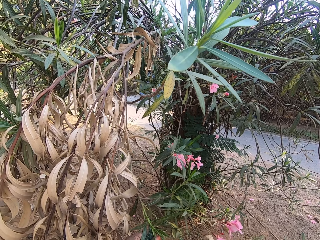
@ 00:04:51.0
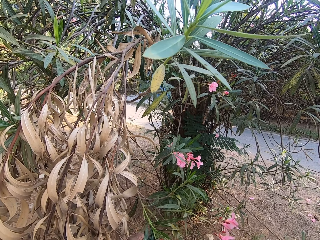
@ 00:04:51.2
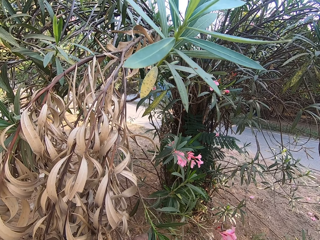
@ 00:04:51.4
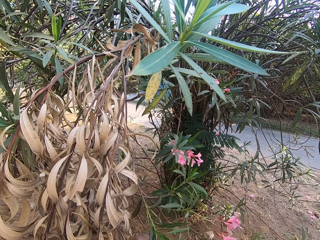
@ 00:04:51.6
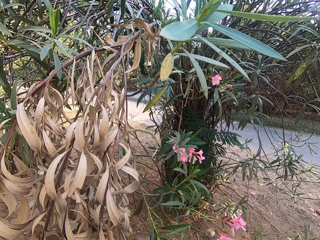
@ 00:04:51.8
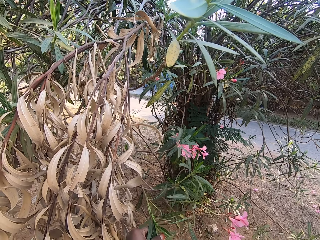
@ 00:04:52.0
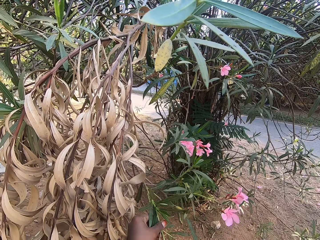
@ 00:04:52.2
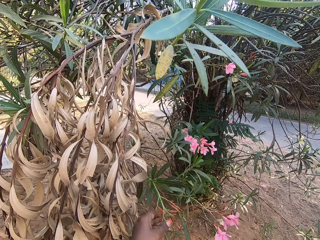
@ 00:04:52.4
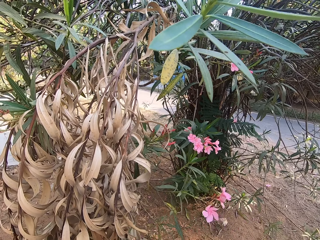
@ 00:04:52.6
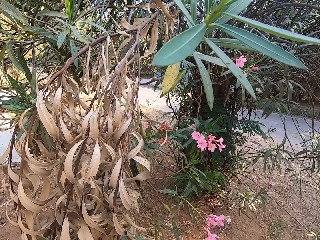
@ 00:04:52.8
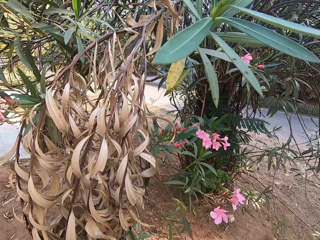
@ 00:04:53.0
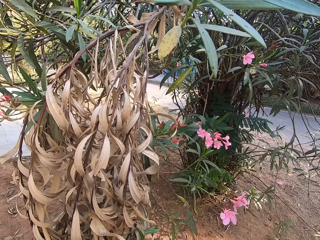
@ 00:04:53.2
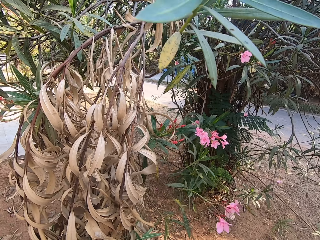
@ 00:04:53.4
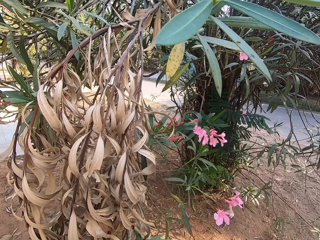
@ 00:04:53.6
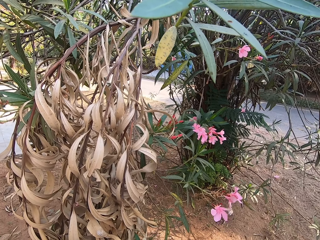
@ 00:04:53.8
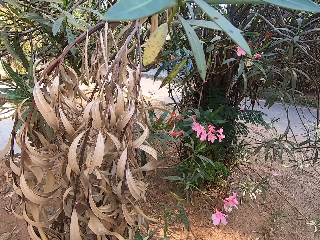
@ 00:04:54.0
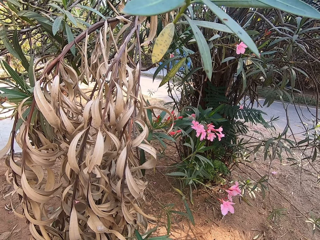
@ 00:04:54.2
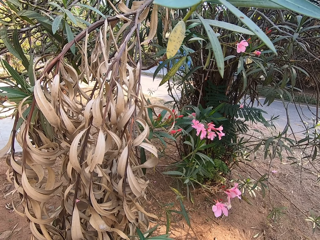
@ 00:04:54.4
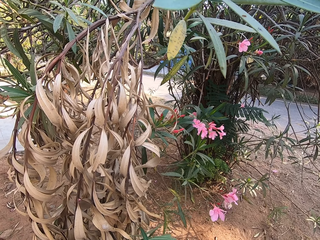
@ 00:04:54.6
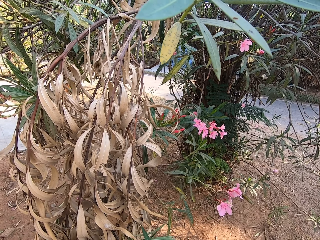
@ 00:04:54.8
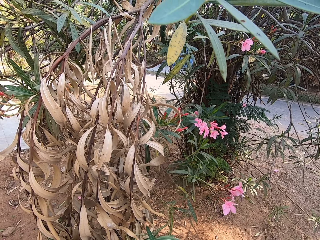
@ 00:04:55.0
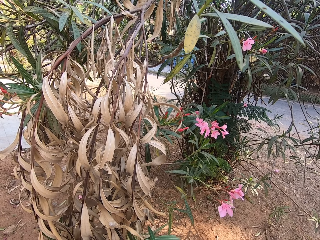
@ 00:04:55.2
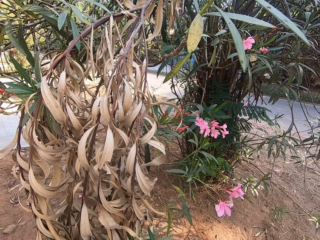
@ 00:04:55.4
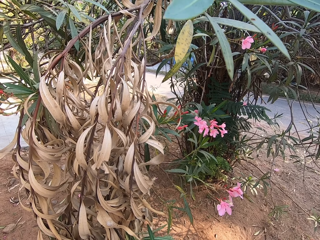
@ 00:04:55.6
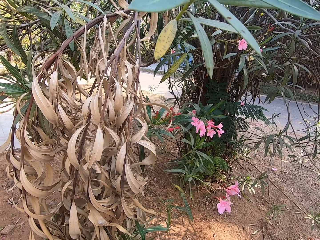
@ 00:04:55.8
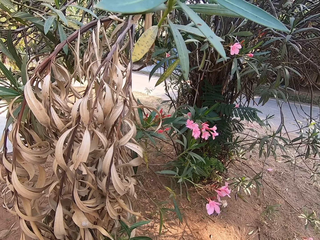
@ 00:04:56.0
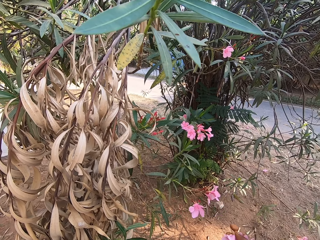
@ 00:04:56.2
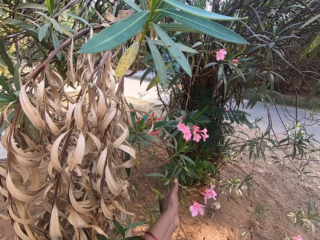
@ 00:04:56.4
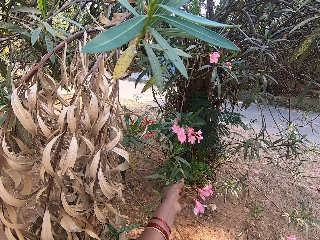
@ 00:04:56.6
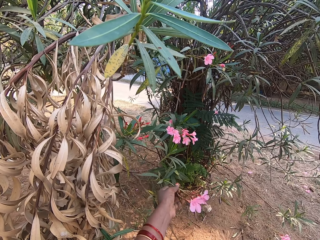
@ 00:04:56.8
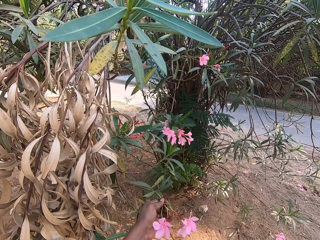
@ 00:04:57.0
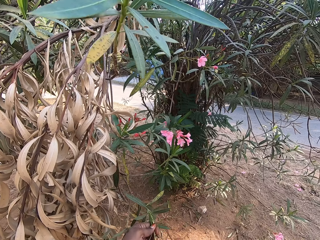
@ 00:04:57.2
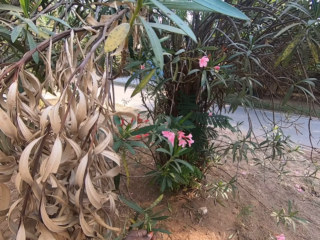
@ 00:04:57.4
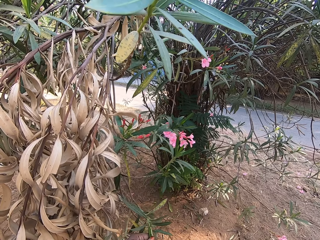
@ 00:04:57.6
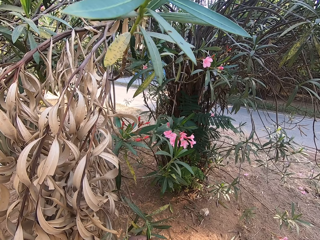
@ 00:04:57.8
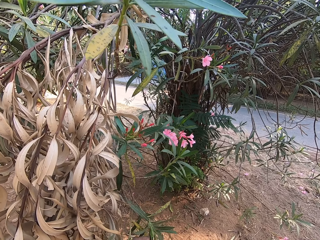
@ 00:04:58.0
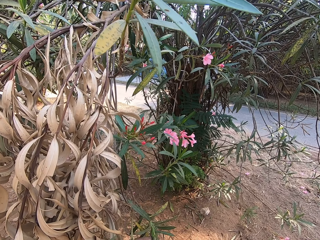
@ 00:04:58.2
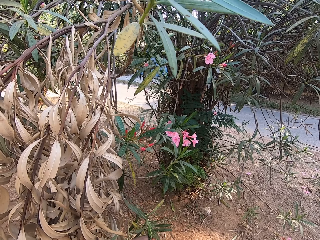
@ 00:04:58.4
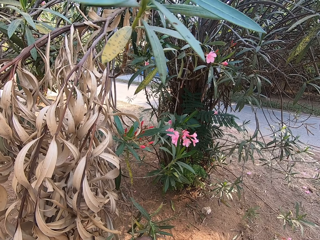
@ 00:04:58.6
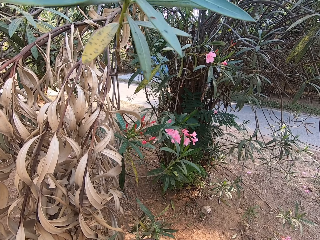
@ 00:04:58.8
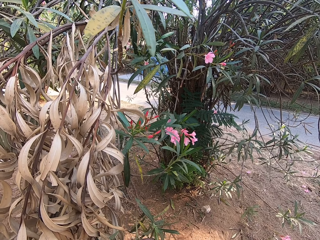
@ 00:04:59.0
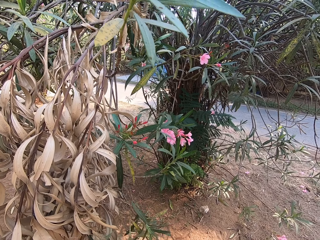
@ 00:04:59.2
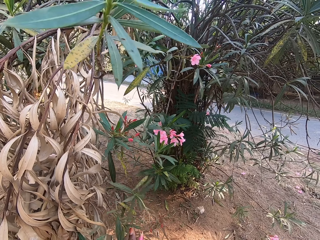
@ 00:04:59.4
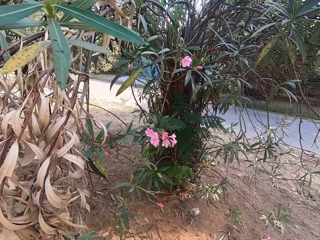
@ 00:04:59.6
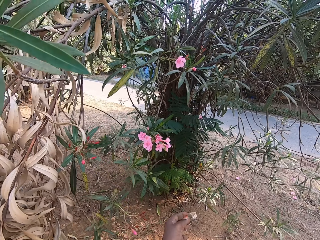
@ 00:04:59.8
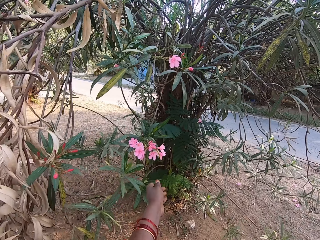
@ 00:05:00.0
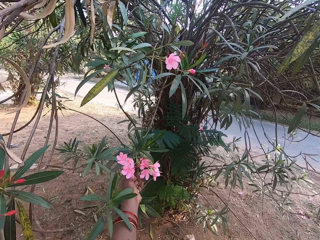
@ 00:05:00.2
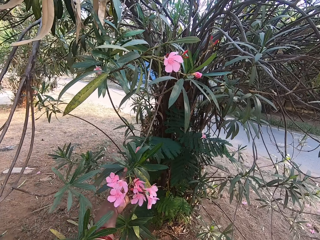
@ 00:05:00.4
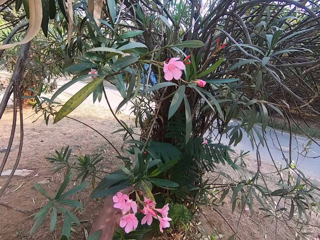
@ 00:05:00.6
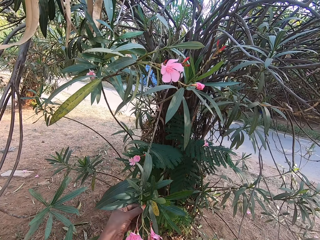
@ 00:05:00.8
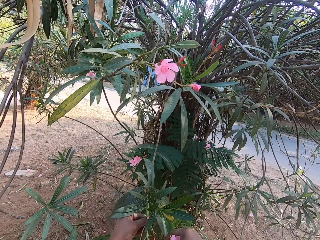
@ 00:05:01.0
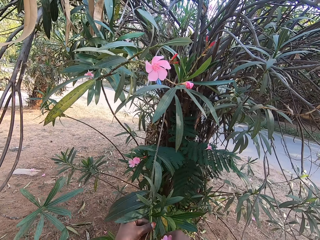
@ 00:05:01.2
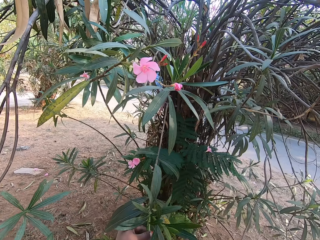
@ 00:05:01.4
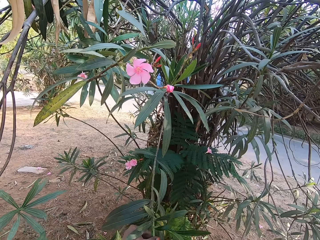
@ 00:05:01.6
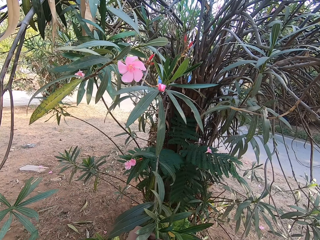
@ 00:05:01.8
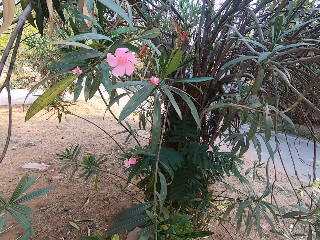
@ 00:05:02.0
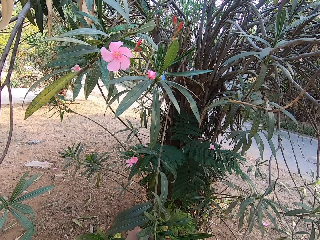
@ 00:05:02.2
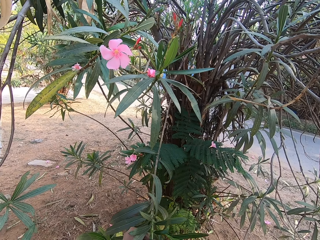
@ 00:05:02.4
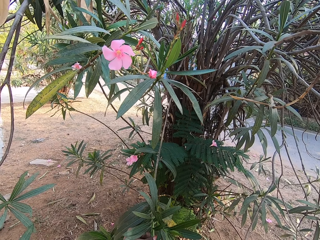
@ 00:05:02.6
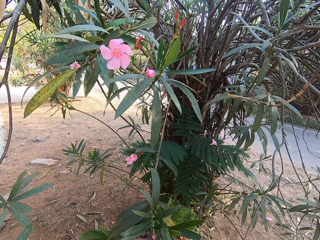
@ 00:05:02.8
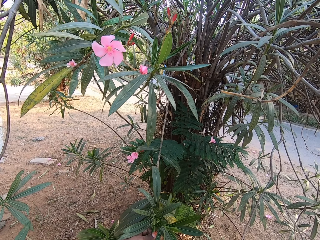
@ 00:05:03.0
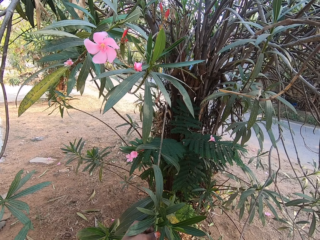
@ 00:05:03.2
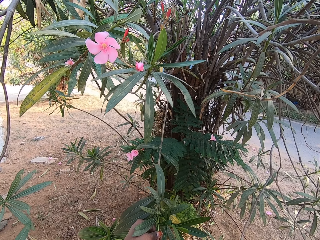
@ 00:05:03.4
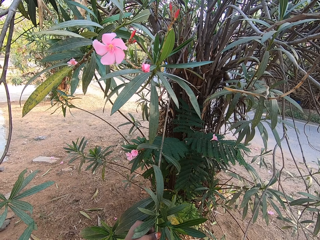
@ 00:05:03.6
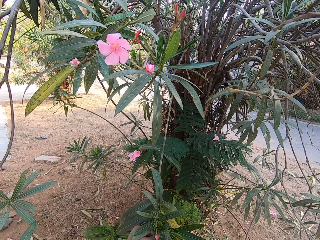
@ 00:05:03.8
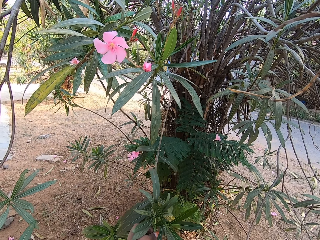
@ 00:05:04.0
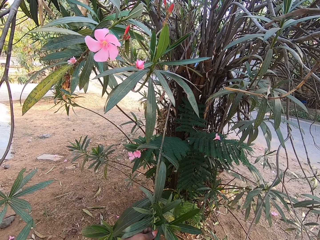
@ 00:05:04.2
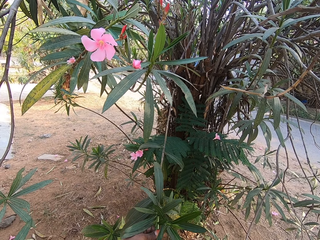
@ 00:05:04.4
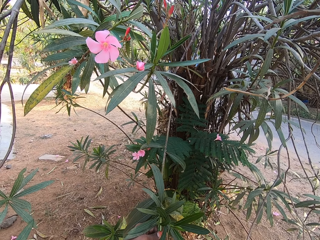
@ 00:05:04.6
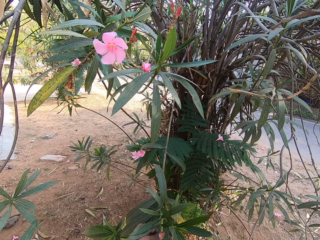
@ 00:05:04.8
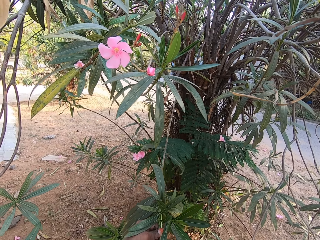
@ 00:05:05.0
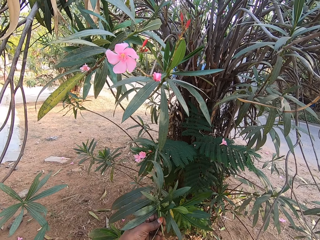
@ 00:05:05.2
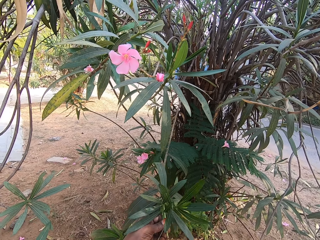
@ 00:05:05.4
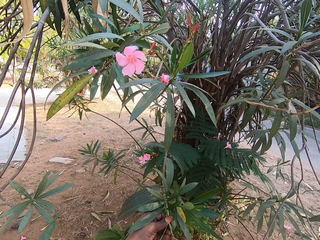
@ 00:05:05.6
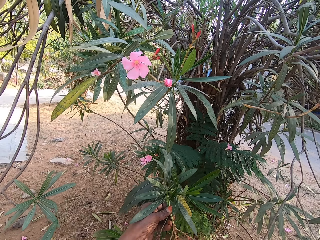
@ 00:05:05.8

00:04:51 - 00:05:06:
The camera wearer pulls a flower branch. She plucks a flower with her hand.

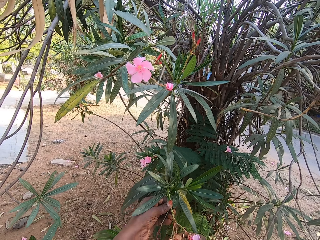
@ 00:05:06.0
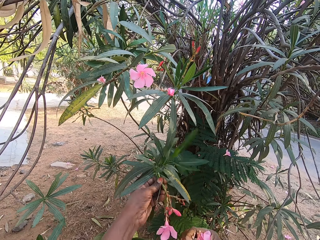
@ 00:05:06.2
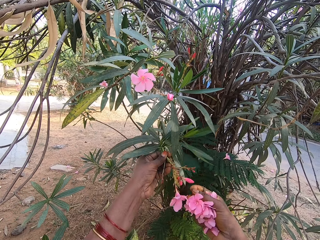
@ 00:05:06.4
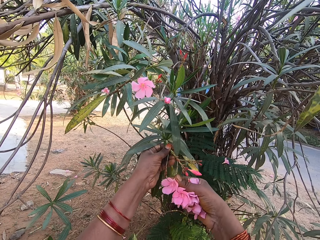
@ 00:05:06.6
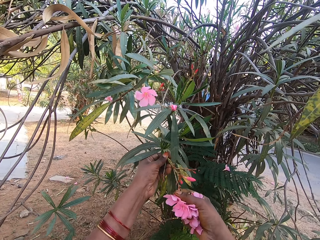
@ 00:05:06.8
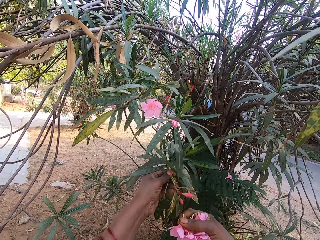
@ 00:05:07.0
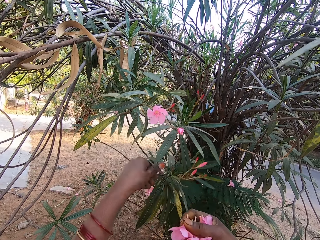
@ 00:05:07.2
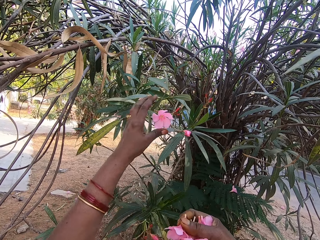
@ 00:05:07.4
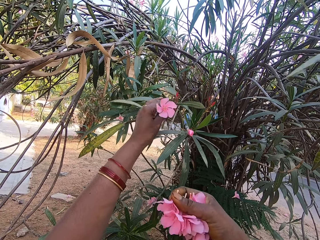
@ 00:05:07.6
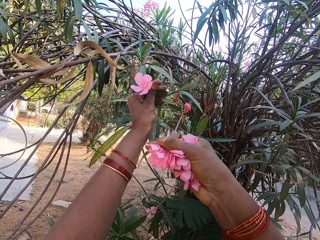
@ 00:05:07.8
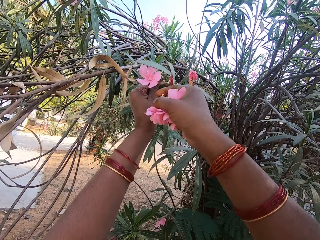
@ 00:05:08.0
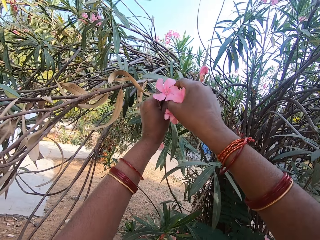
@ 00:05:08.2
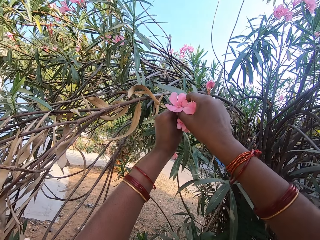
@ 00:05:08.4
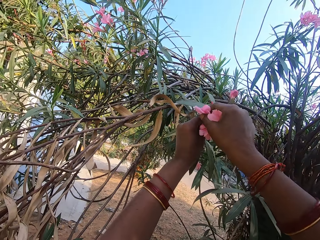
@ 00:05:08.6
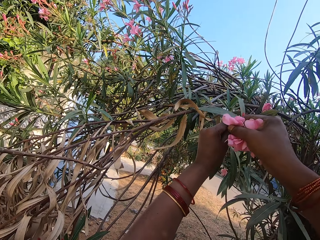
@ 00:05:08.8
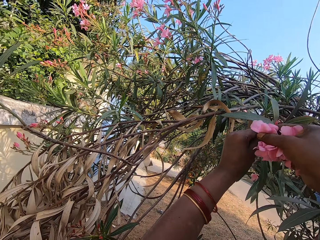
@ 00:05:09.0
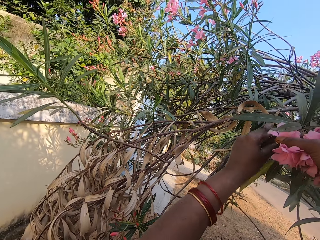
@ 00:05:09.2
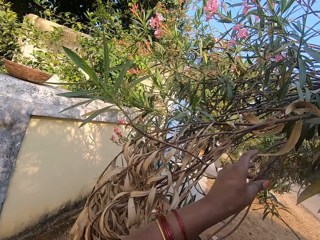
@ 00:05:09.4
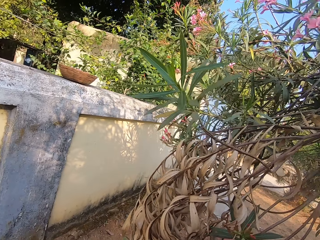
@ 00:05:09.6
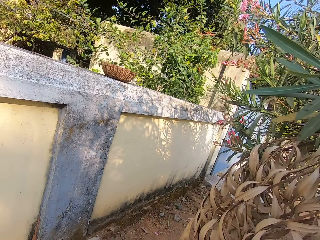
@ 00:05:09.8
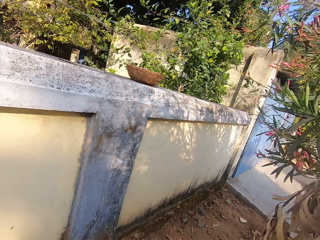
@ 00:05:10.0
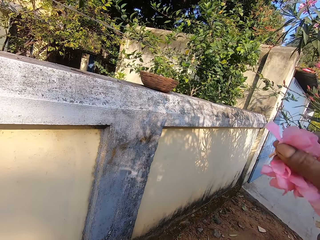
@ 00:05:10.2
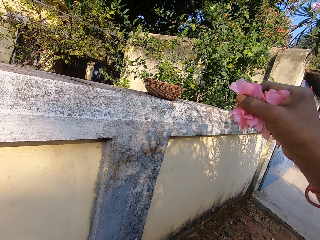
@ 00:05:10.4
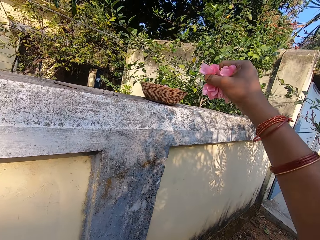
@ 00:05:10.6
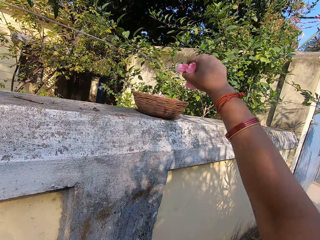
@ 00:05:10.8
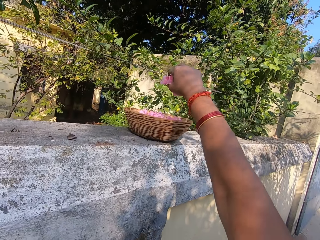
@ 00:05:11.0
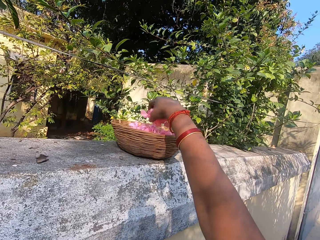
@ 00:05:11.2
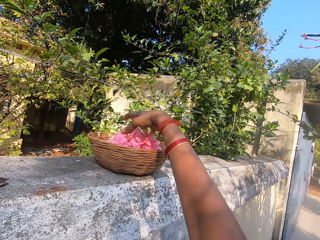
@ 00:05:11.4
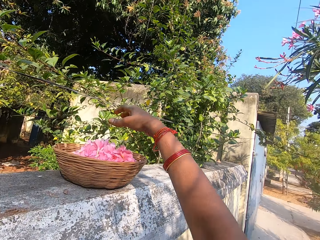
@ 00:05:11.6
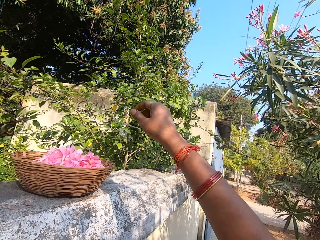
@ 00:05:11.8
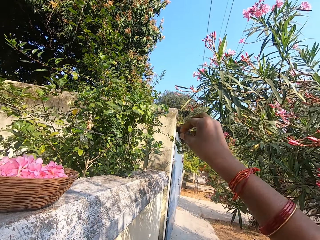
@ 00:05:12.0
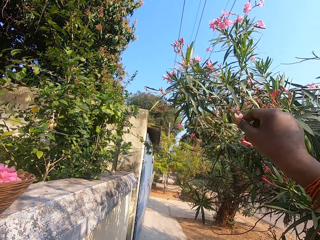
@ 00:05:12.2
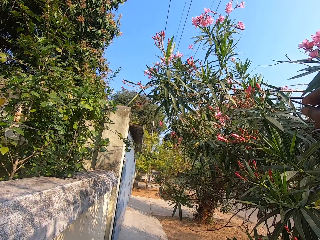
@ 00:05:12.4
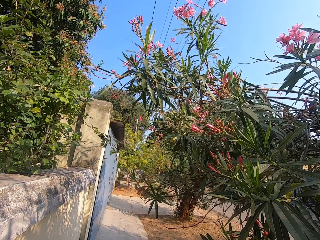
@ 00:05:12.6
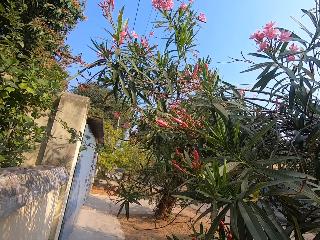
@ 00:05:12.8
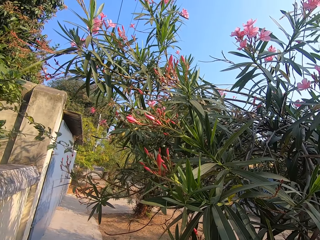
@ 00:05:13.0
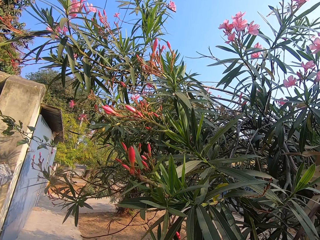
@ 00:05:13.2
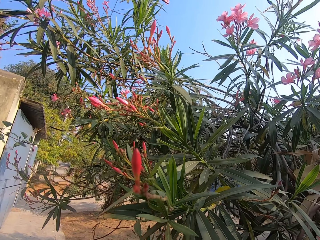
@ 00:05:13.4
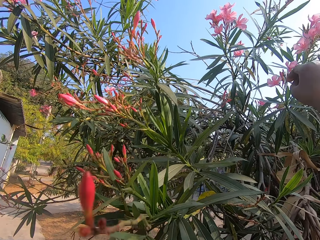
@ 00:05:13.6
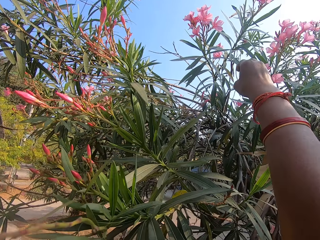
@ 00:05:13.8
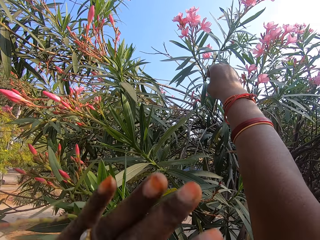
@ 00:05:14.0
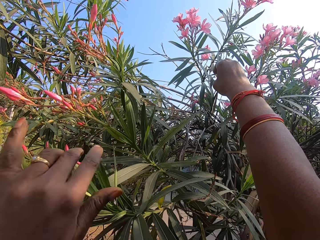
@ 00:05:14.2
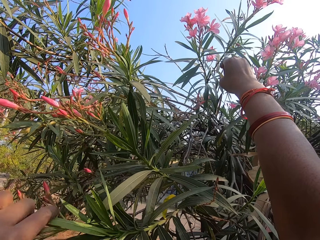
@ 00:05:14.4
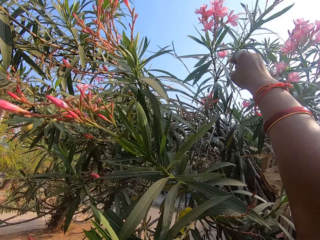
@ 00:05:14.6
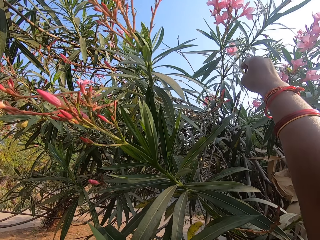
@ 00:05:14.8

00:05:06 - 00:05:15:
The camera wearer drops the flowers in a basket.
